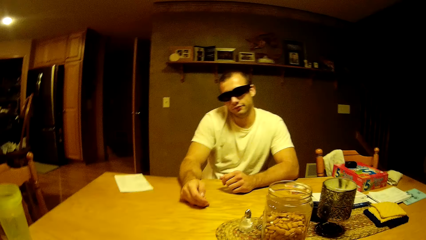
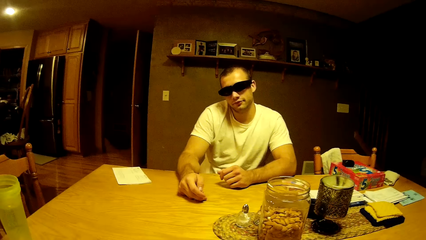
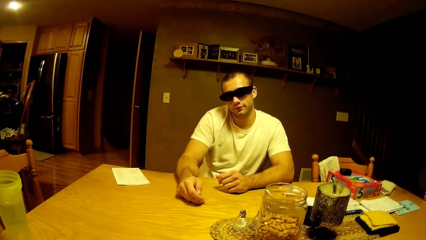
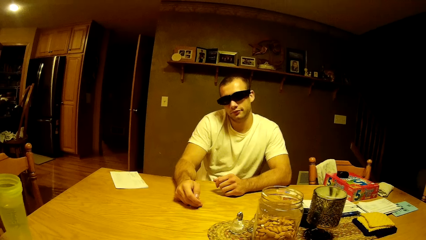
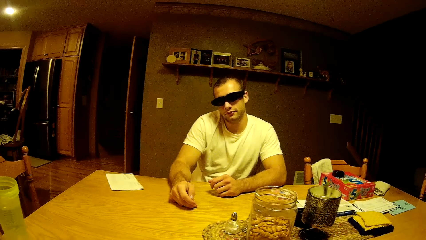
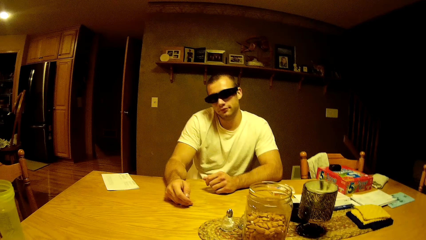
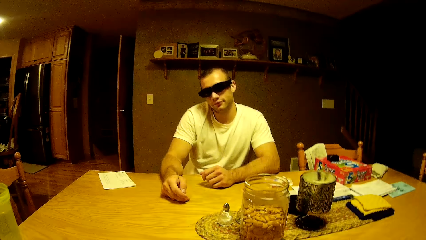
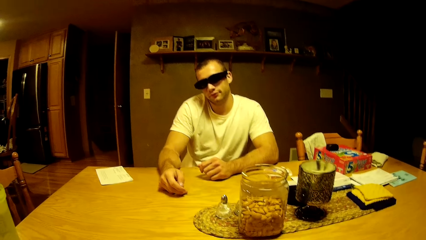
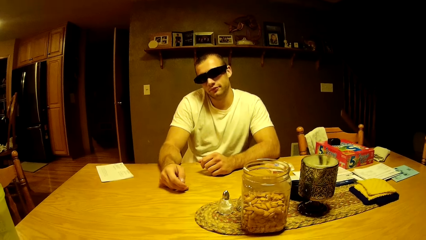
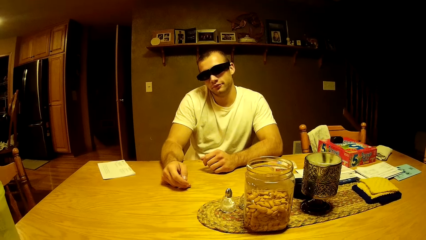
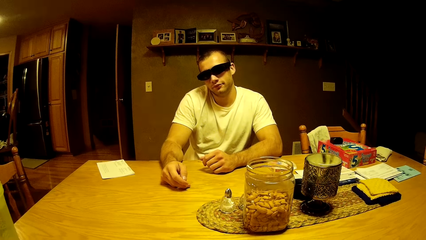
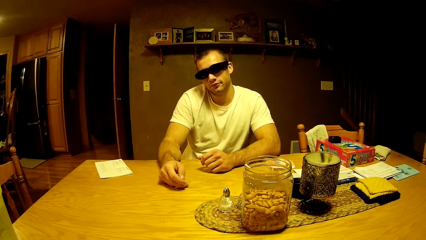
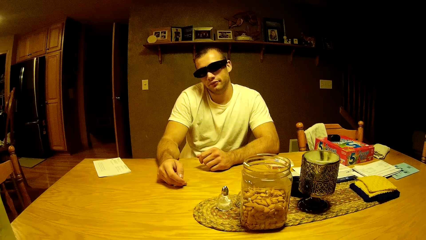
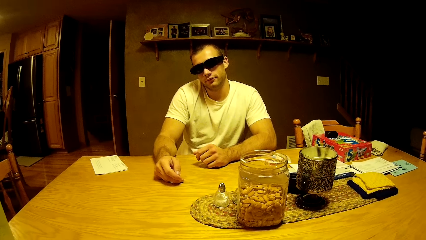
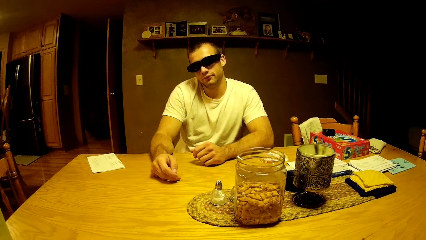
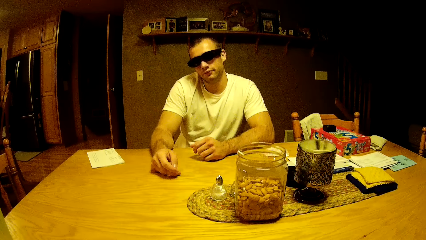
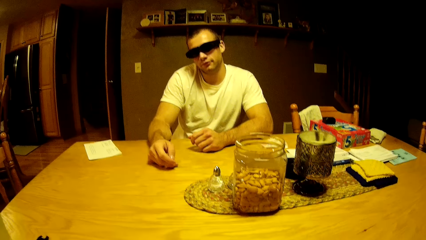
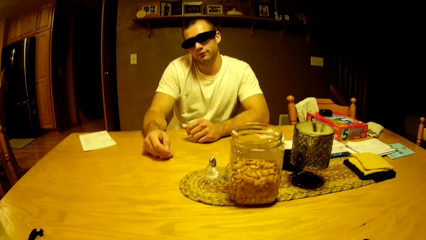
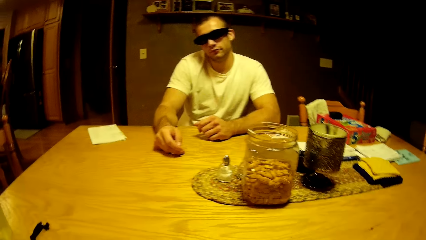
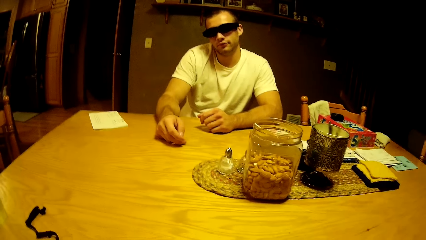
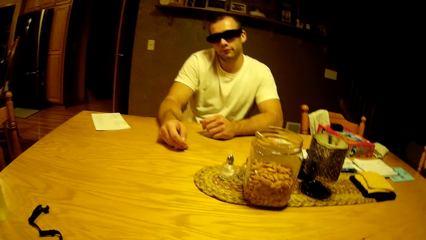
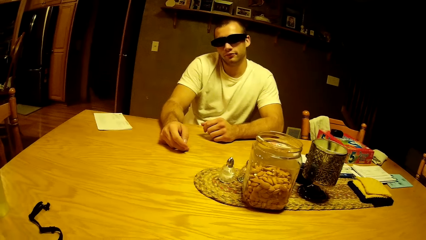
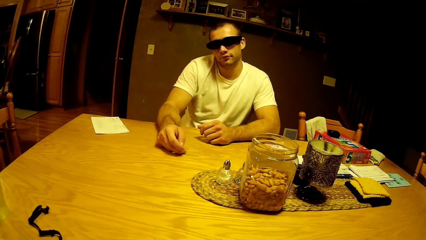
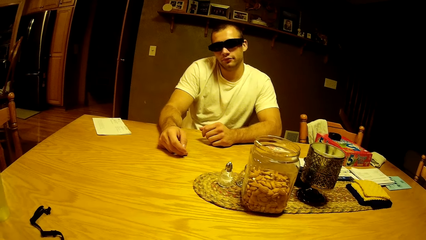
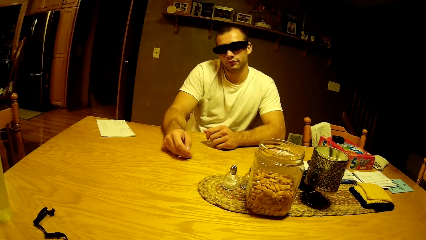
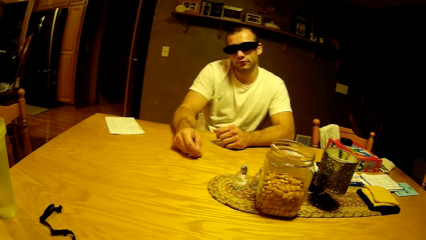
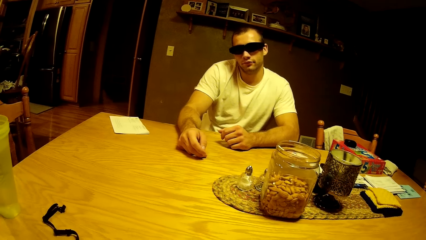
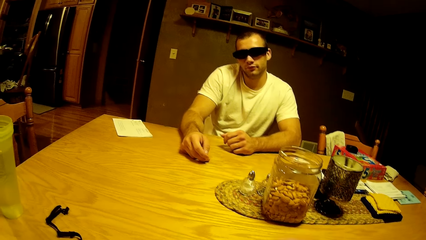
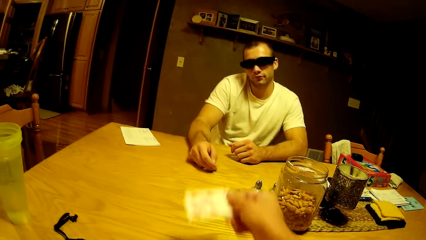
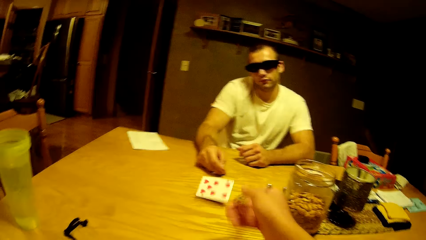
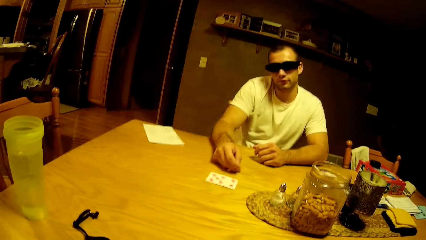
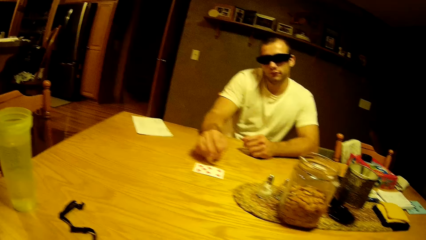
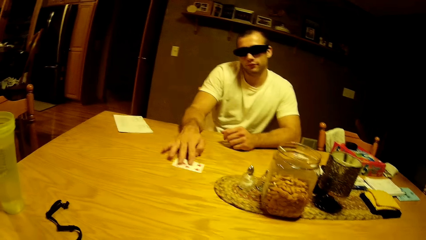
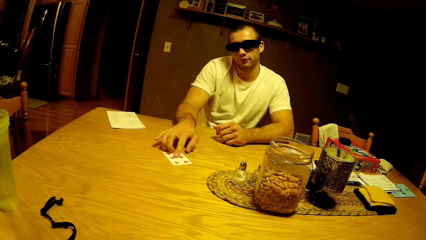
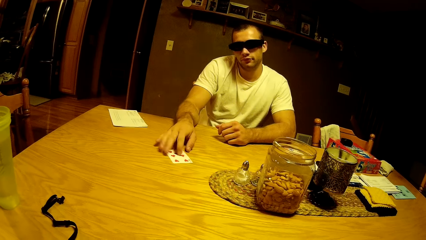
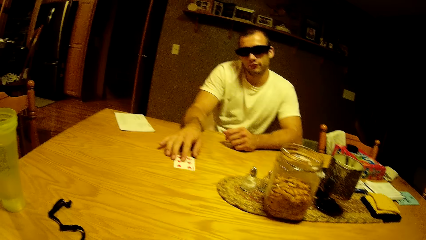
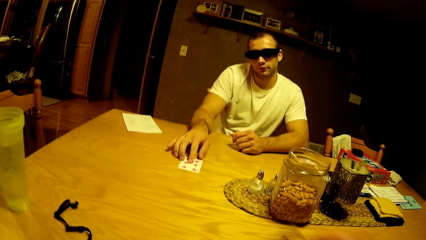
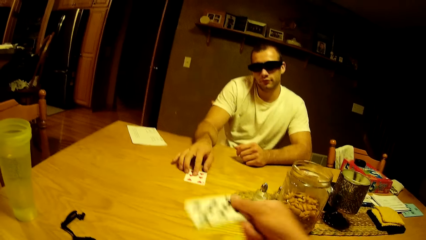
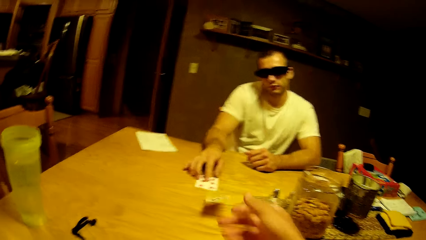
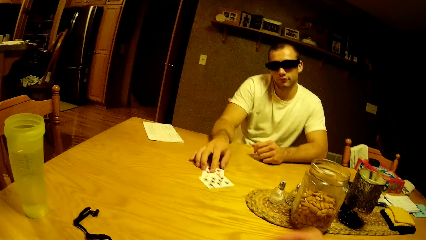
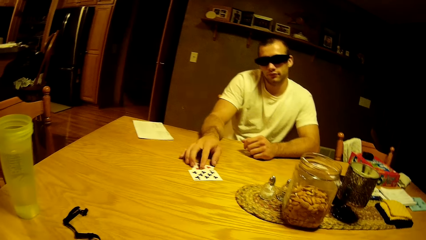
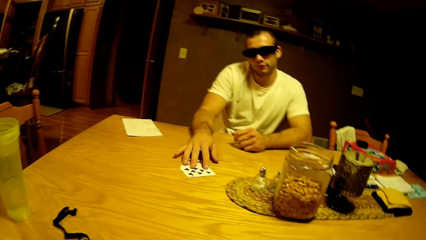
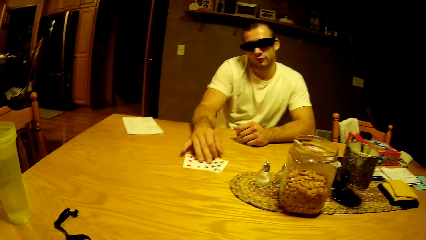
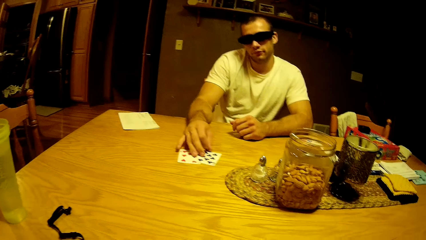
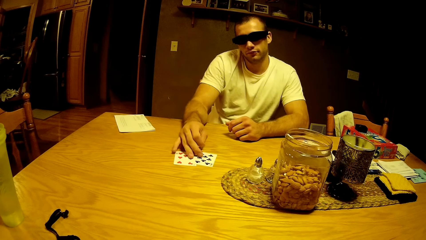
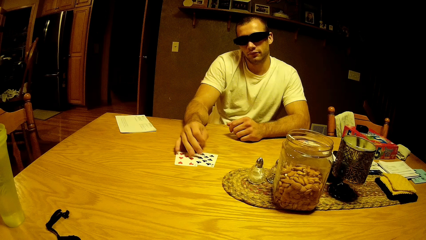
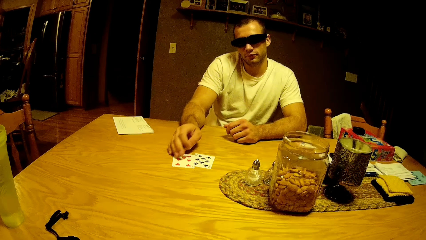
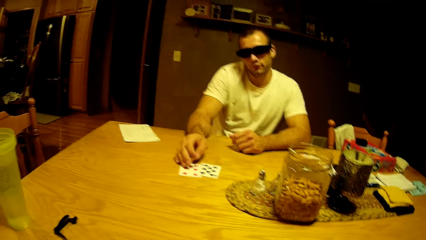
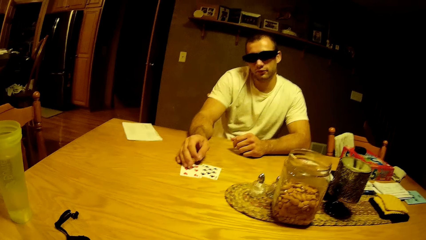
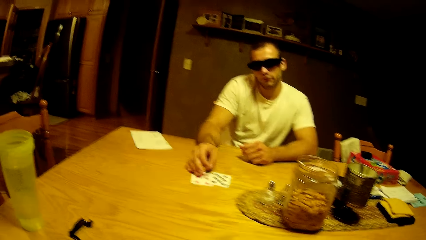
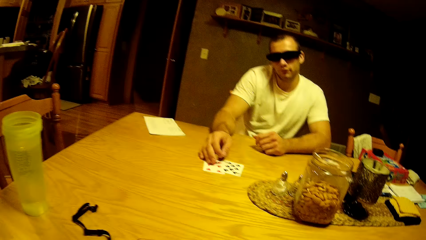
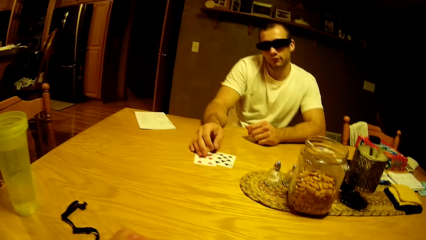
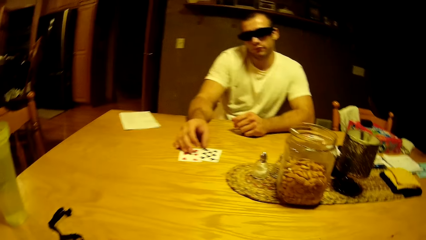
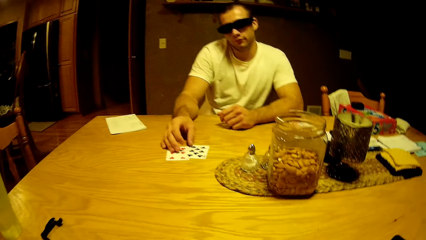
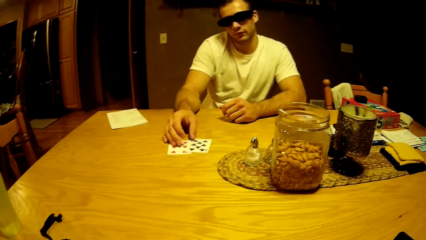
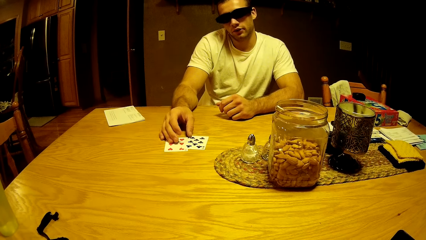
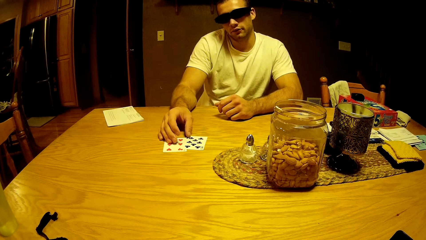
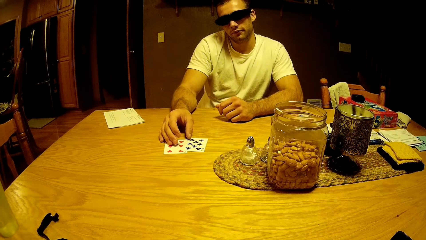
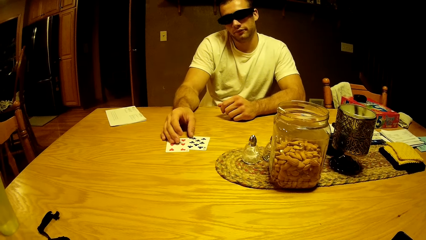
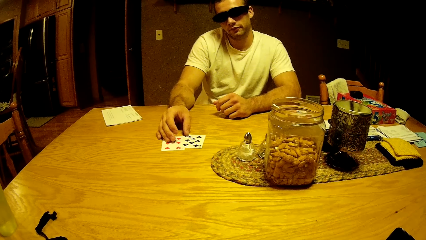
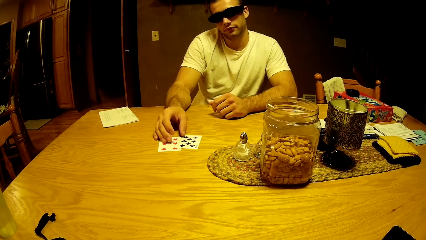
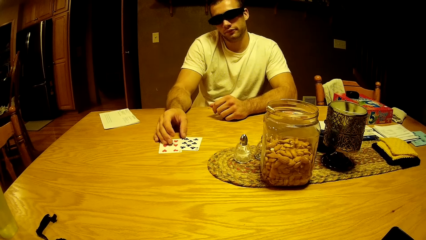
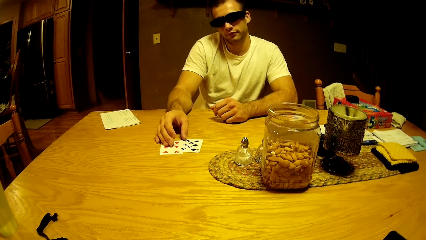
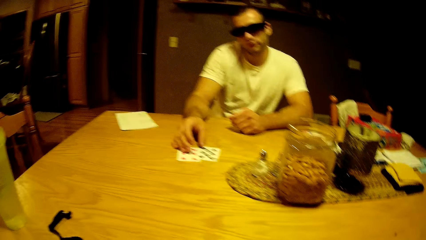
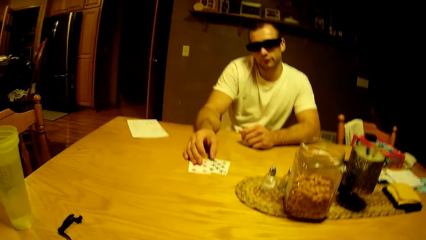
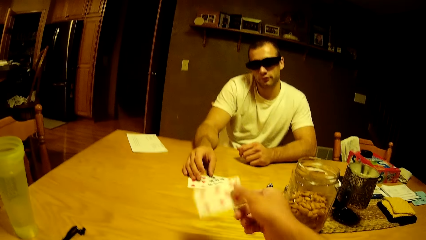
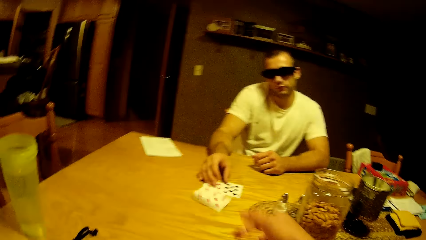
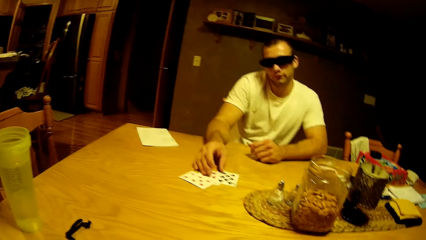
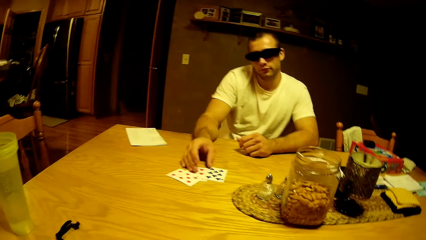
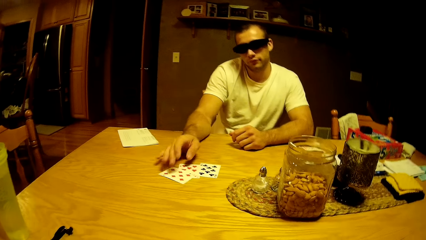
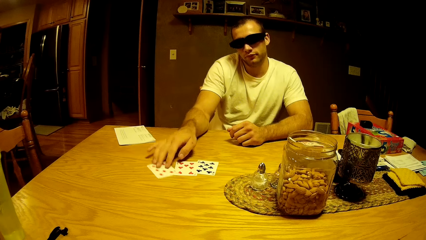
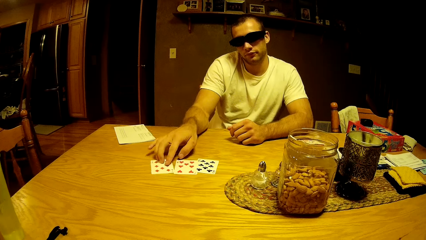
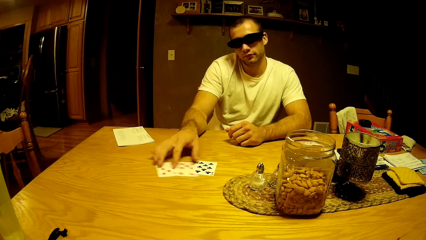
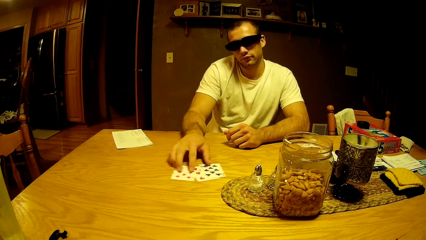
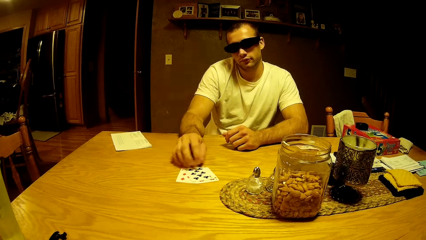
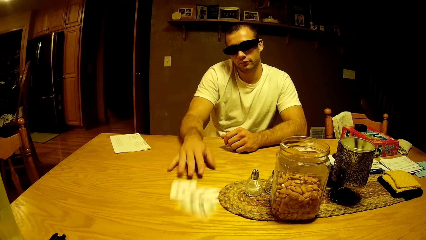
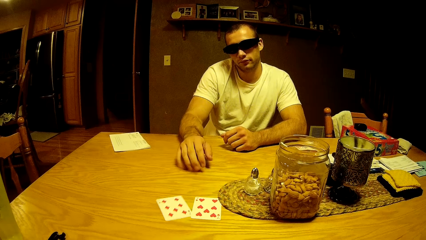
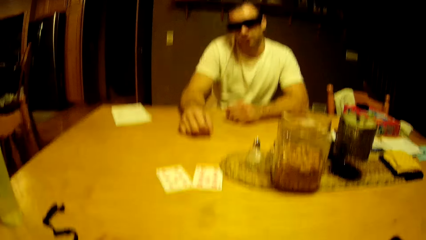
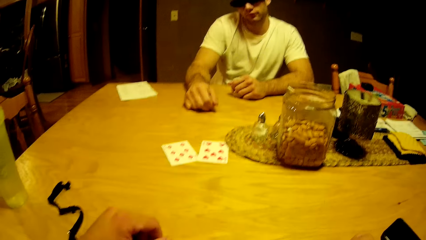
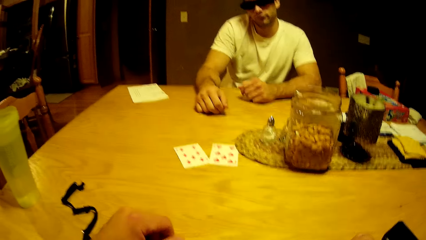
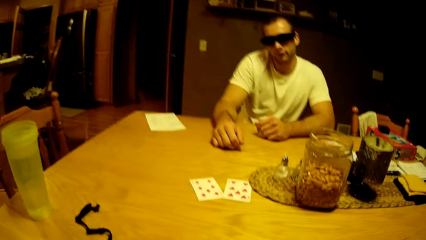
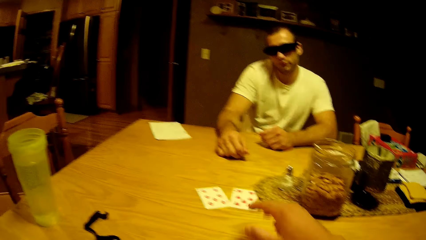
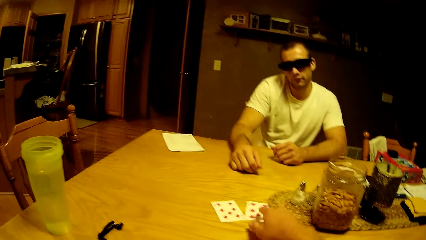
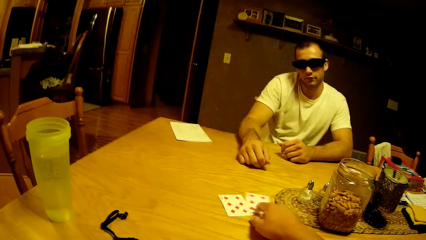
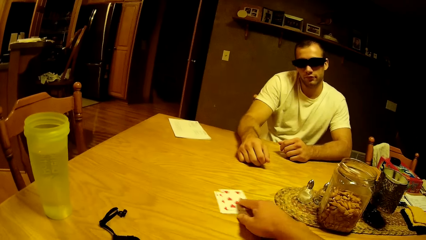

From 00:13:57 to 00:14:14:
The camera wearer distributes the cards. They throw a play card on the table. A man takes the play card. The camera wearer throws the play card on the table. The man touches the play card. The camera wearer throws the play card on the table. The man rotates the play card and pushes the play cards on the table. The camera wearer stares at the cards and picks up the cards.
